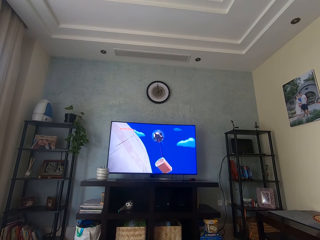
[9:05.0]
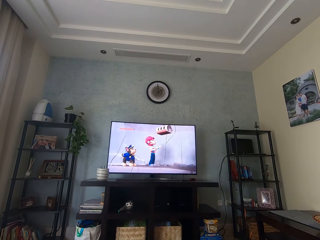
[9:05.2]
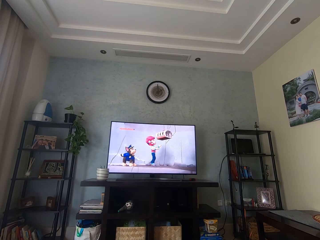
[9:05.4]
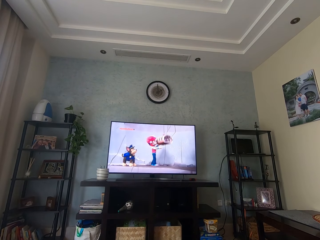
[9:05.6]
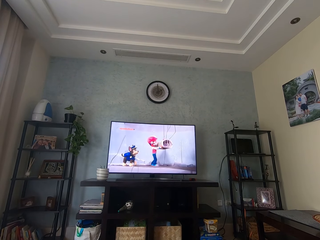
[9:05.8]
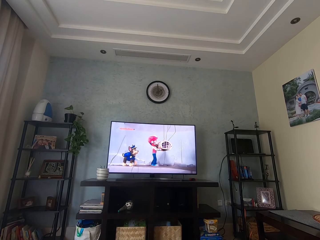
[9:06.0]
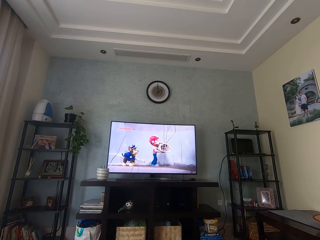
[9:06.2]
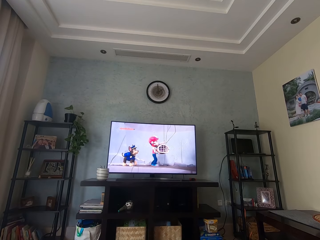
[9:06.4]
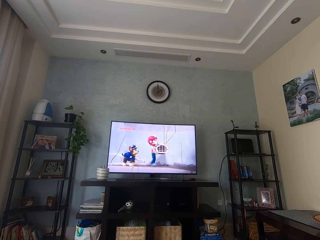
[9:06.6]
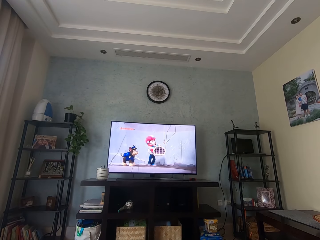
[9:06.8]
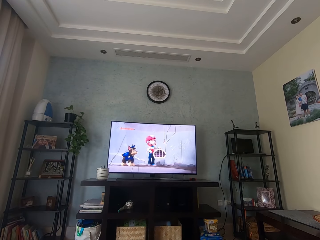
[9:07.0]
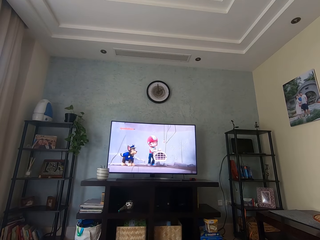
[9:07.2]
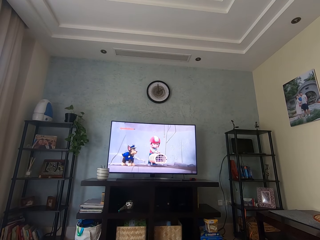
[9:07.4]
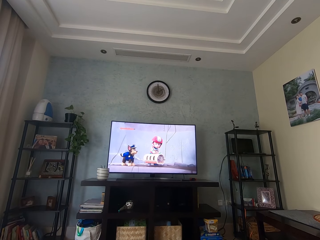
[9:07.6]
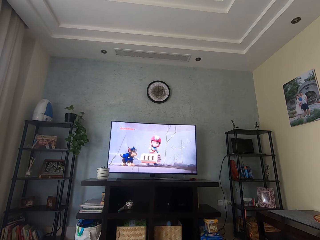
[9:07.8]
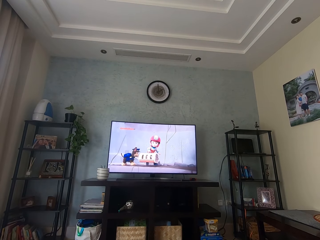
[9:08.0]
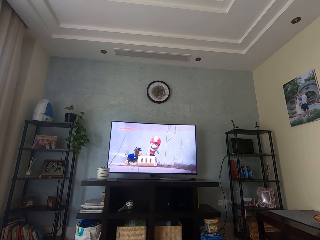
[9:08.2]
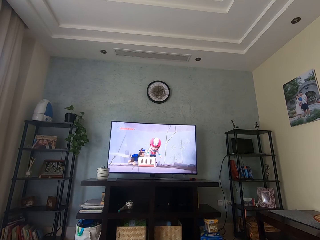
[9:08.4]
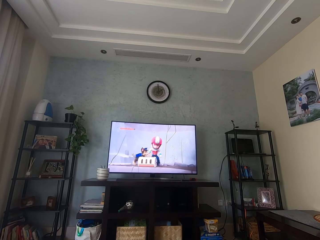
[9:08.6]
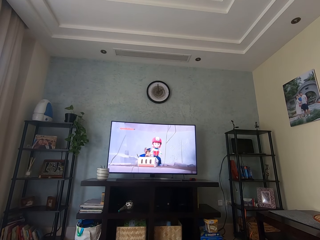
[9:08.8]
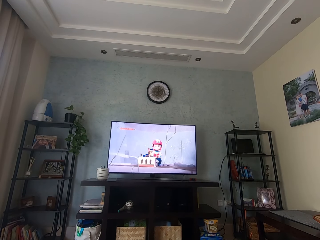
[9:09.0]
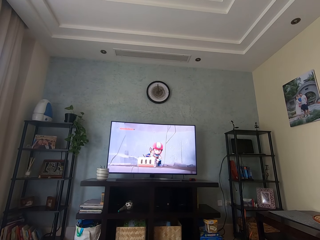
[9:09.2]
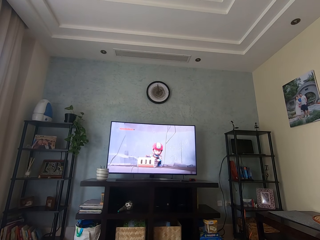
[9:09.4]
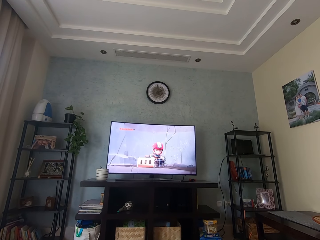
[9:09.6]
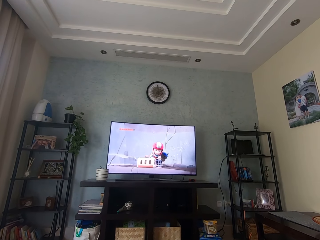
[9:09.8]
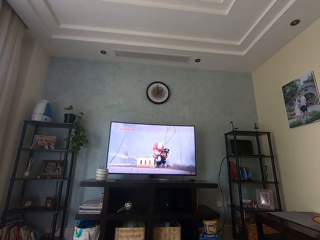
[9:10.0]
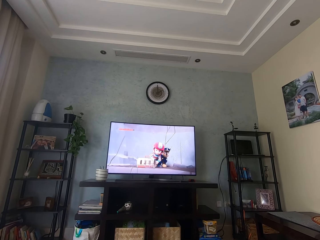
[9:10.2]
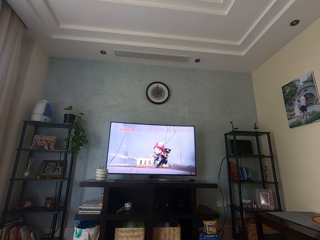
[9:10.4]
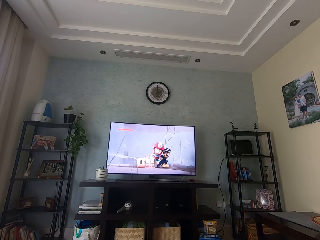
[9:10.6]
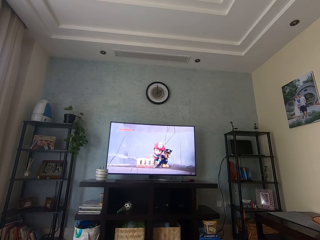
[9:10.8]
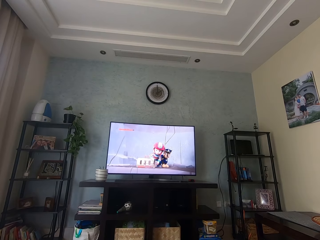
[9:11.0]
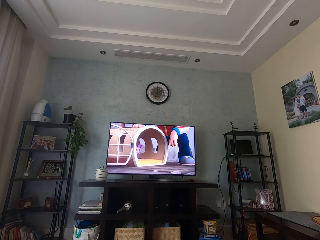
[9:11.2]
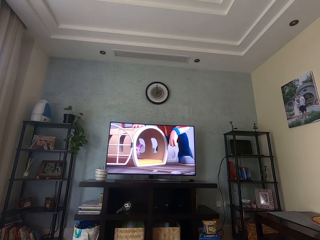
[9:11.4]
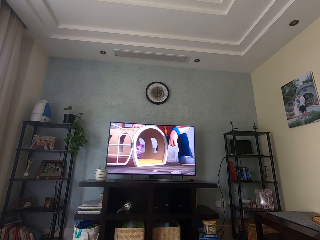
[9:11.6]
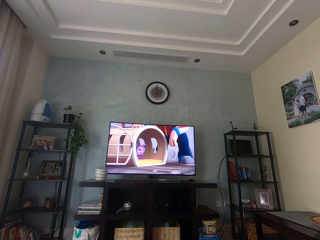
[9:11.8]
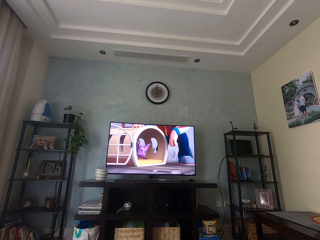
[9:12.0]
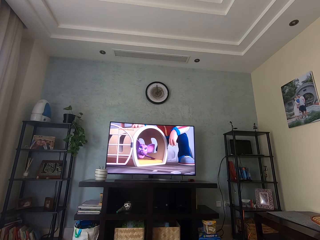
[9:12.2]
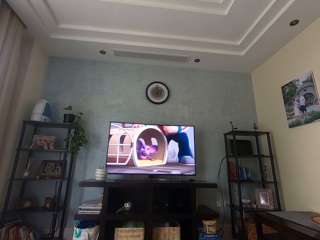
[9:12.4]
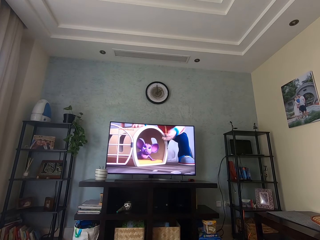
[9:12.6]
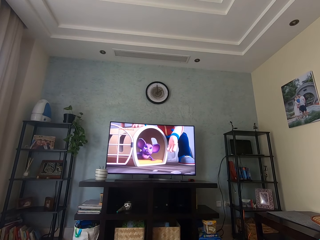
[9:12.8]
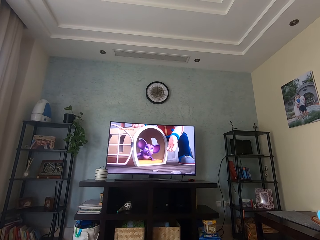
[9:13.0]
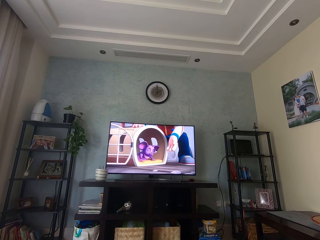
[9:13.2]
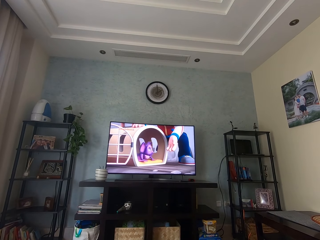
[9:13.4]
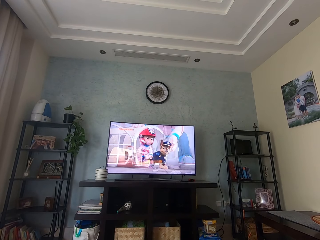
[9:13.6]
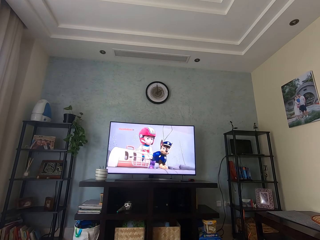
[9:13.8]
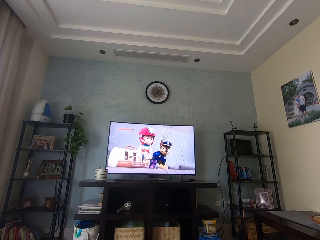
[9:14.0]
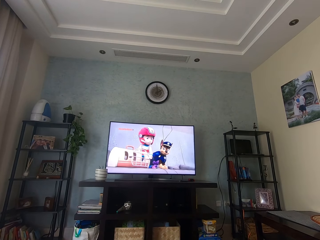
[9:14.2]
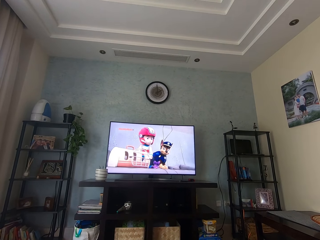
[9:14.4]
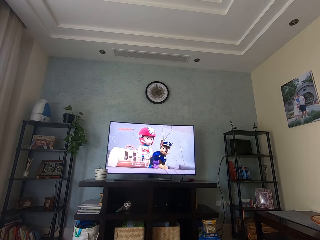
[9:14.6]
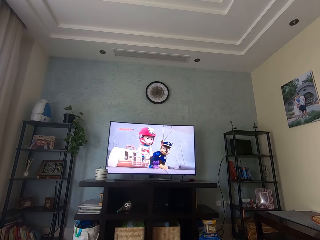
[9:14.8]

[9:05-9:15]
The camera wearer watches television.

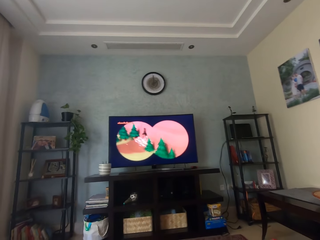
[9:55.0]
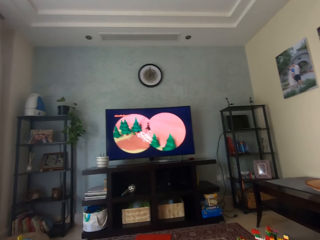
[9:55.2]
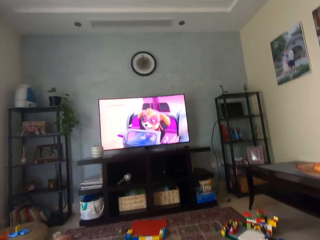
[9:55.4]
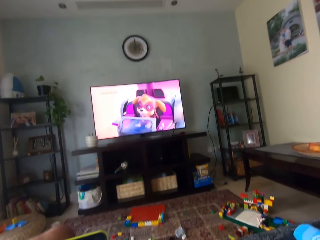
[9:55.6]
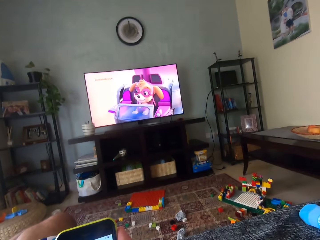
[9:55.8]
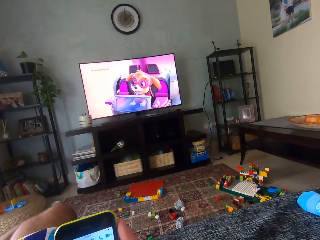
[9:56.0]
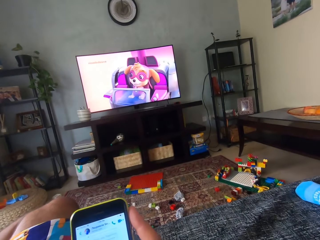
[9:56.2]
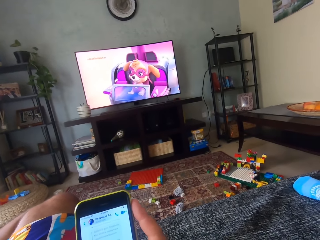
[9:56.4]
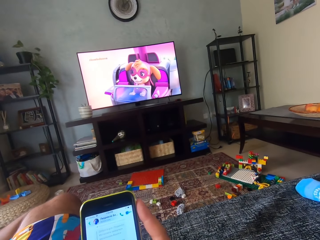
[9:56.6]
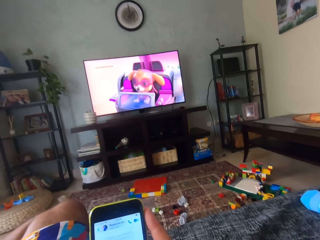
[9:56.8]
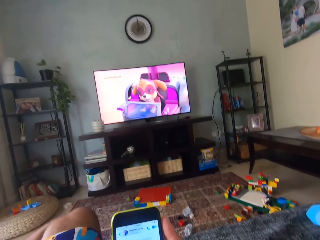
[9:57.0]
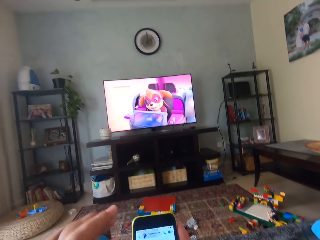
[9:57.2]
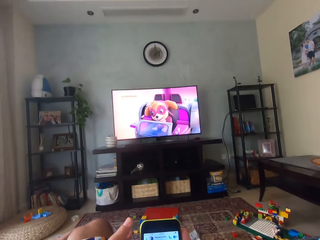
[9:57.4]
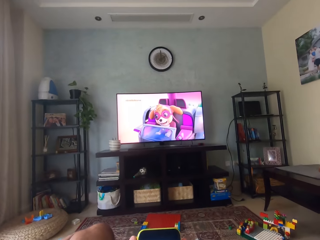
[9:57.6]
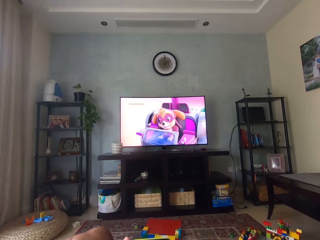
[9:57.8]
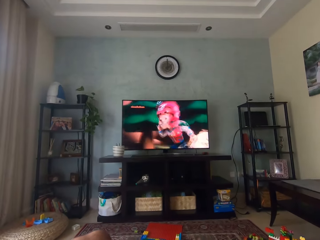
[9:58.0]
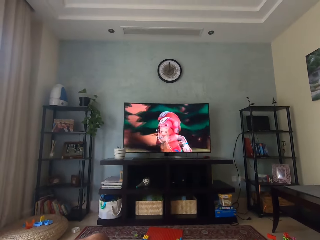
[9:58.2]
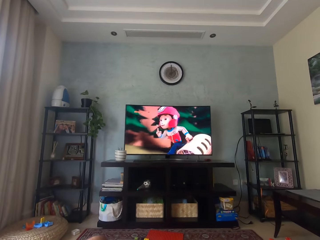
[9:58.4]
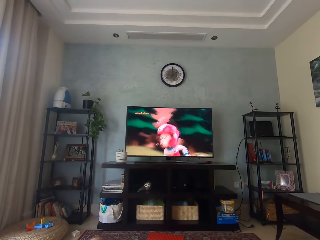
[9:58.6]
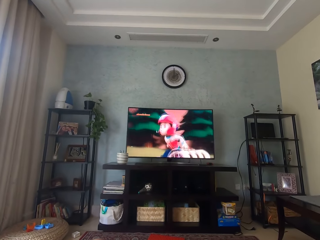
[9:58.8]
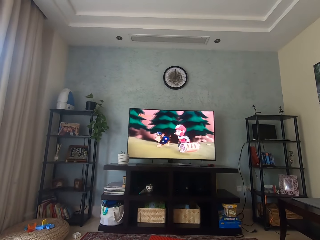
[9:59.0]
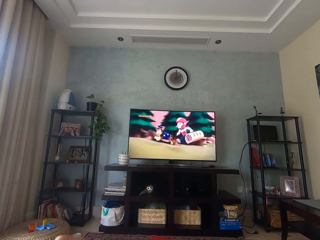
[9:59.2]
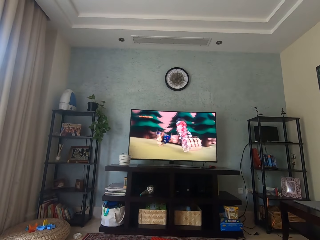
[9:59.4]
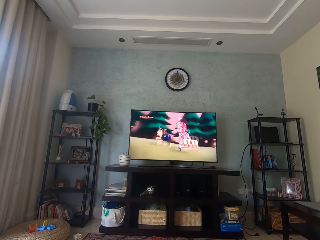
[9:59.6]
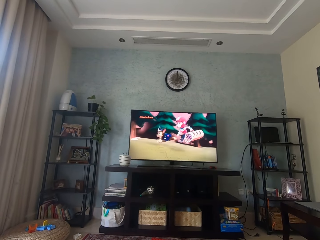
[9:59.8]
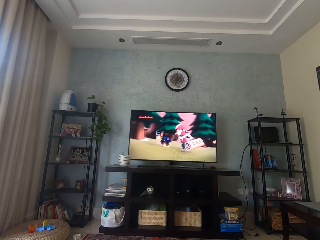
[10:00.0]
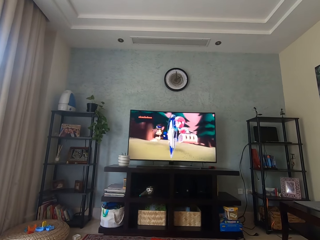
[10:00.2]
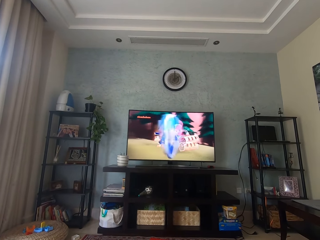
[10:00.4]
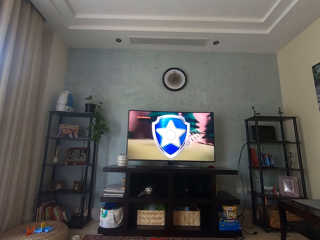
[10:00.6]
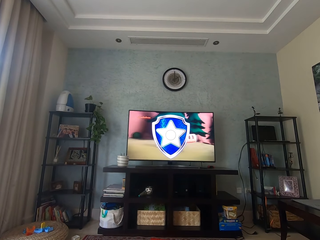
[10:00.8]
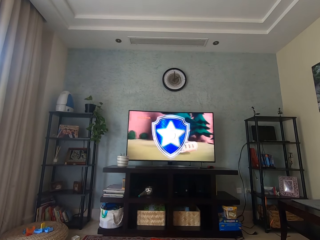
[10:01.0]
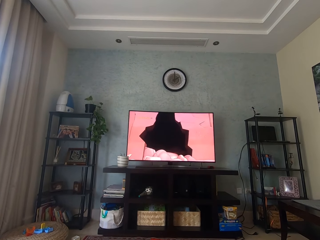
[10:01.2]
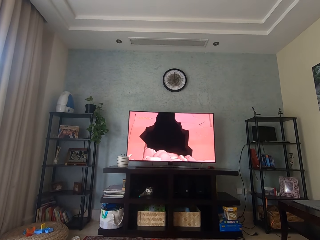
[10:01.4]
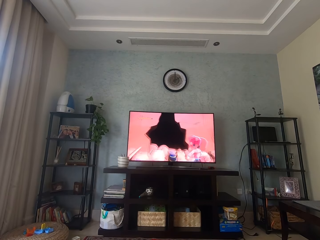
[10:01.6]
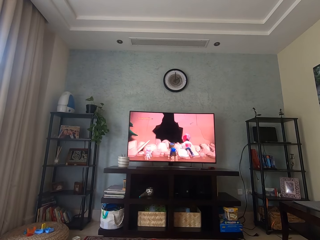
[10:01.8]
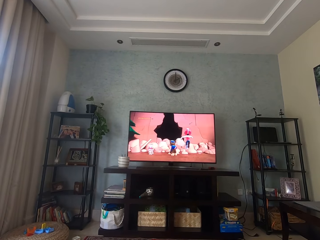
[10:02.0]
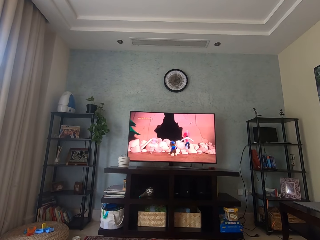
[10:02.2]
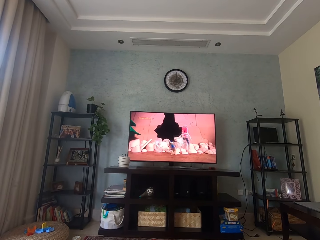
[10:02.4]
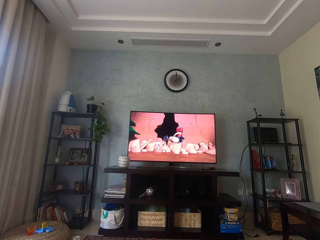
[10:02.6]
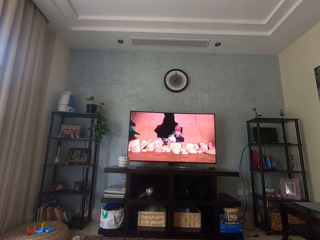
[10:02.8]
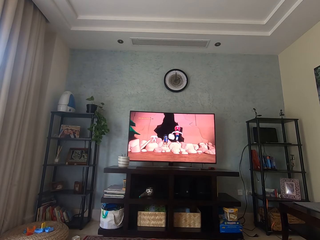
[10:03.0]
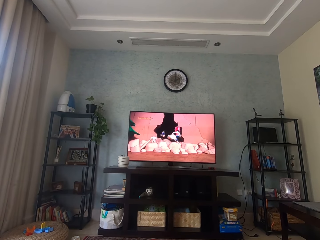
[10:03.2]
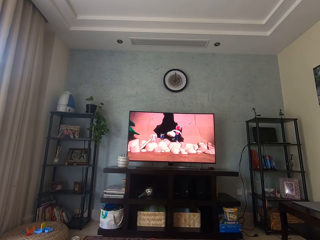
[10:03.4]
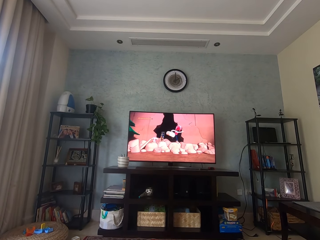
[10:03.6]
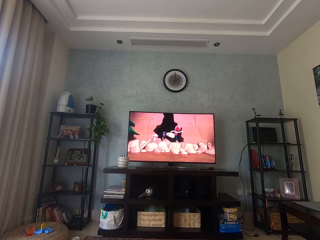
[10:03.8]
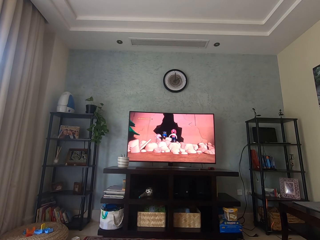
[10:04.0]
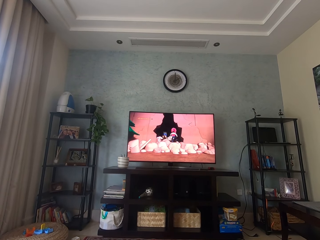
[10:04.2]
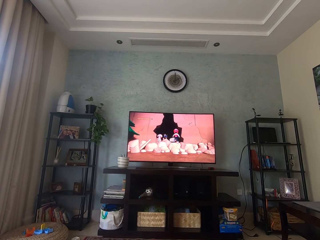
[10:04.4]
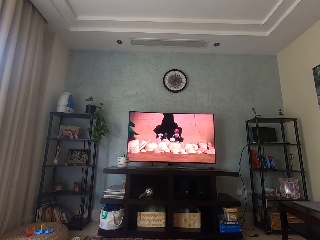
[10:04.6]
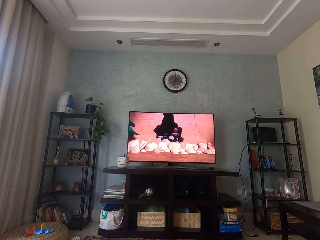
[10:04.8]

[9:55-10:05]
The camera wearer operates a phone. They scroll the phone. They are staring at the television.
